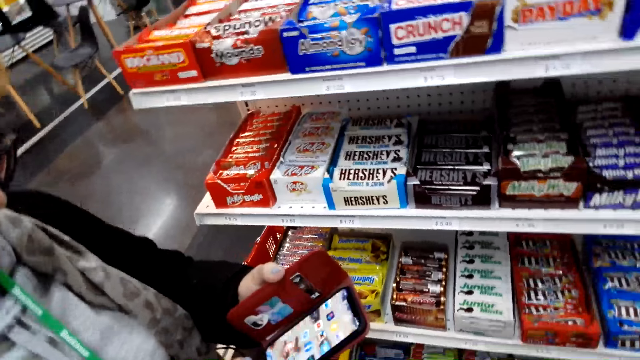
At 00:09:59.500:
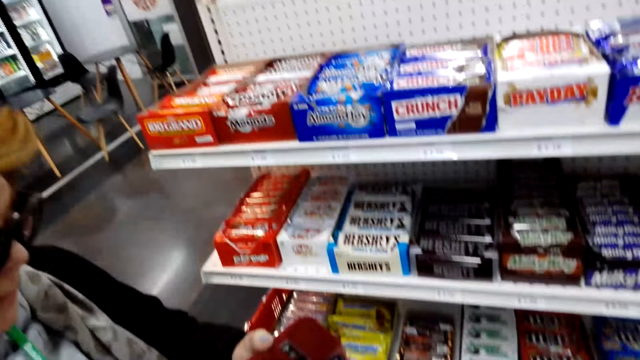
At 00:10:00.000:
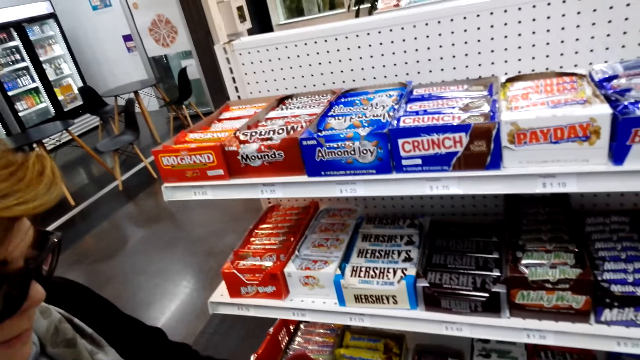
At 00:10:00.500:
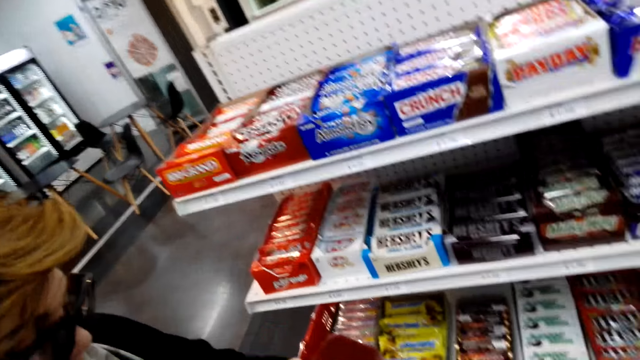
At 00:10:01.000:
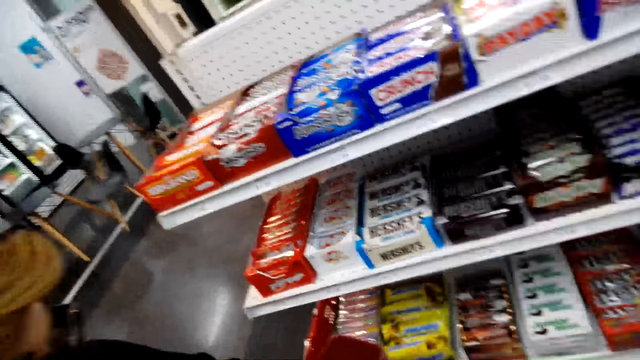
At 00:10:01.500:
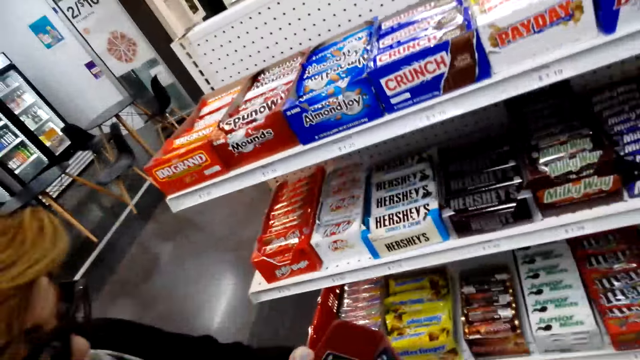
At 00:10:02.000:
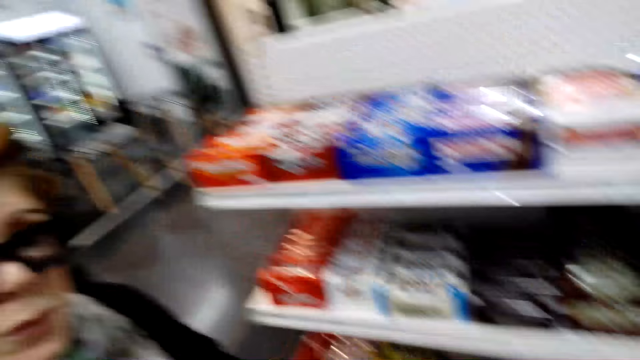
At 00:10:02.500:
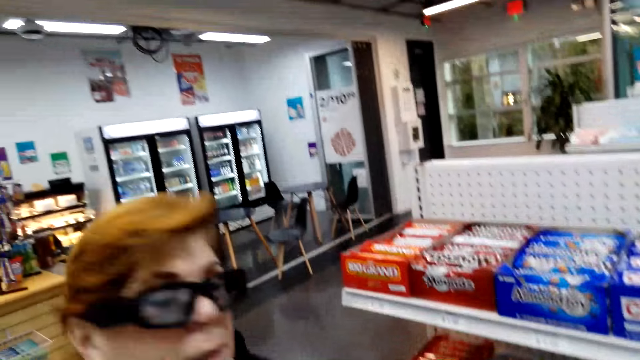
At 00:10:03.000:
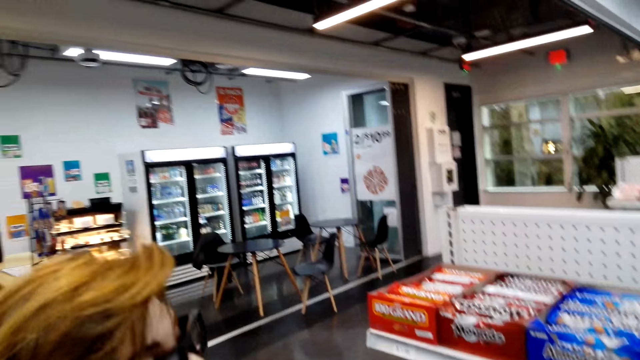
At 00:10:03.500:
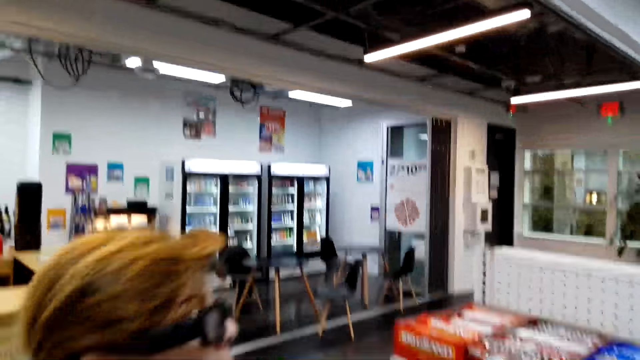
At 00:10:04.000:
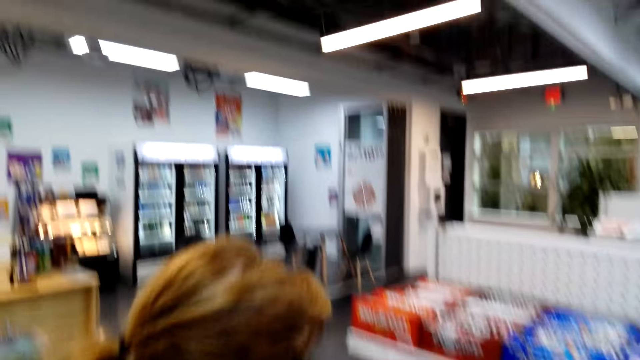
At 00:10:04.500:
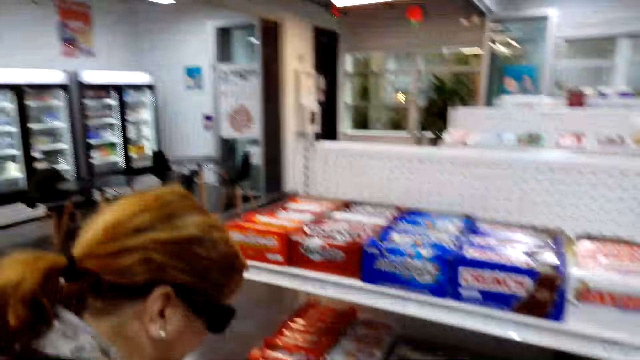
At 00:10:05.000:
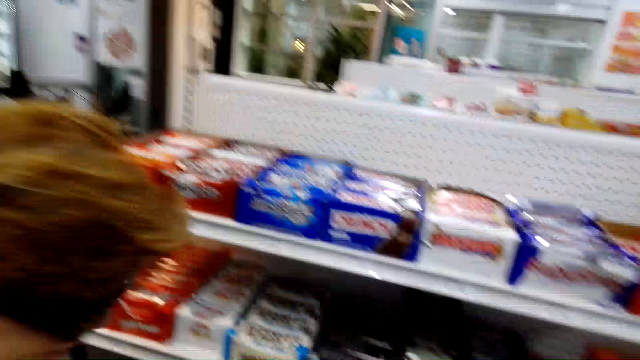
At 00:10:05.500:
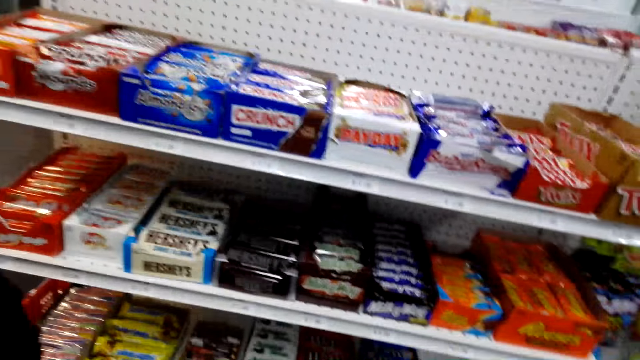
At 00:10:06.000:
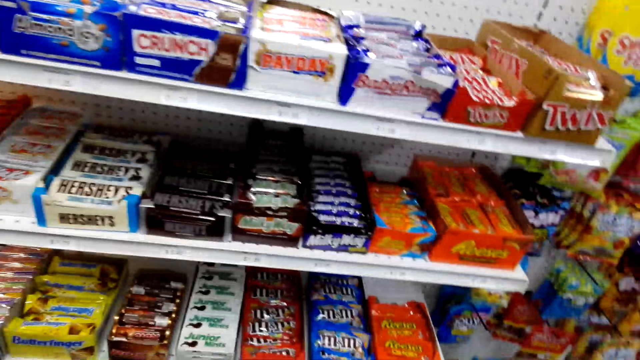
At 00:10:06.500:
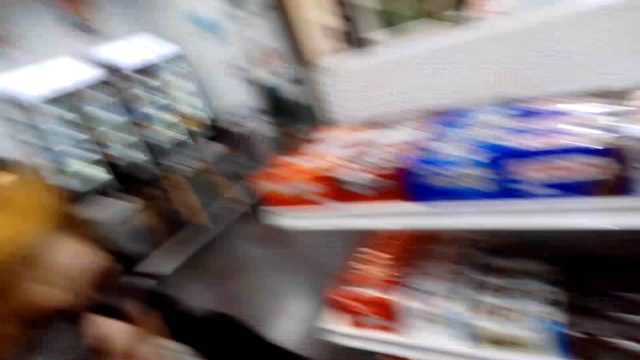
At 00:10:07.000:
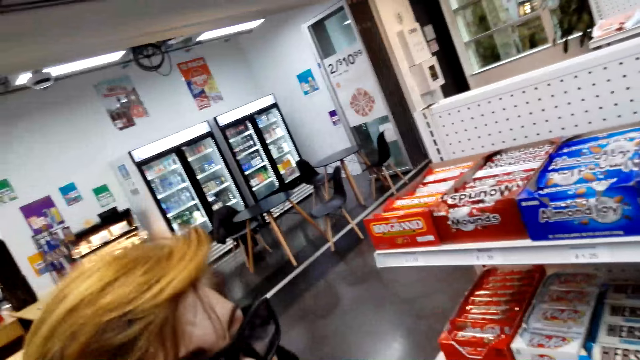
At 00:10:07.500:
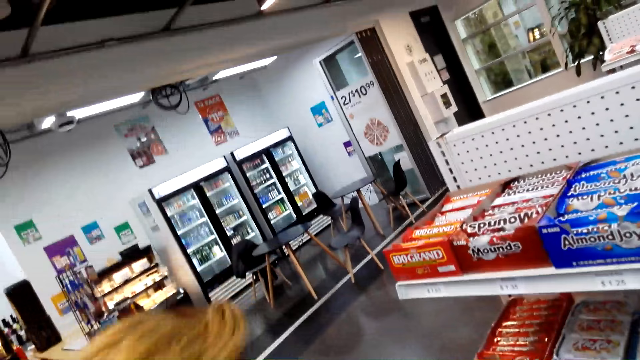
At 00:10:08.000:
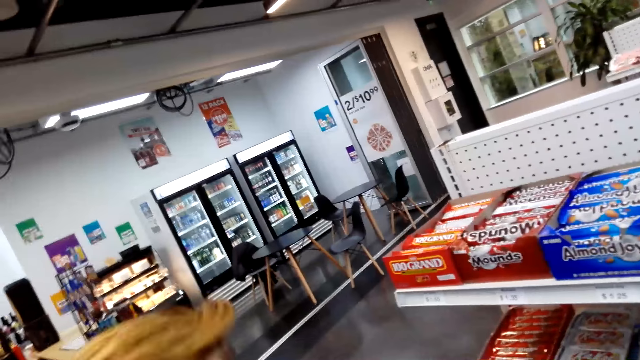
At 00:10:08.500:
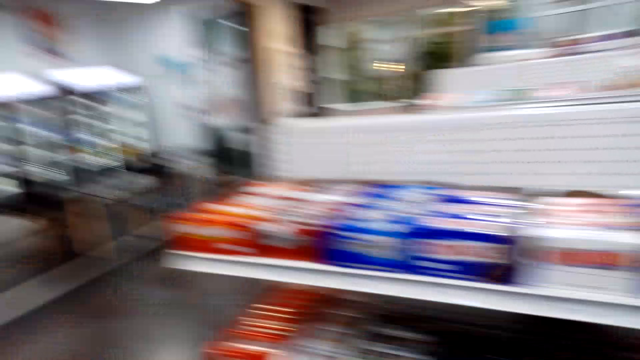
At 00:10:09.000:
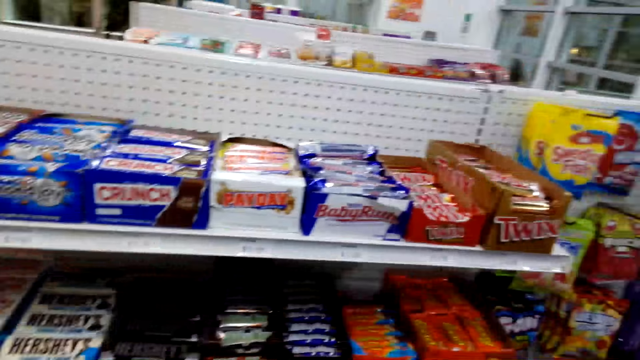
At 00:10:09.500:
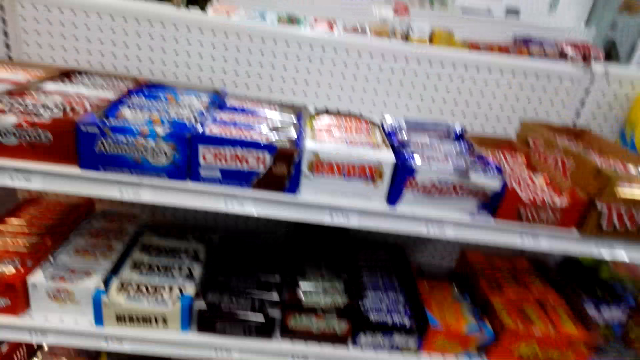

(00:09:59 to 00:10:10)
The camera wearer looks around.

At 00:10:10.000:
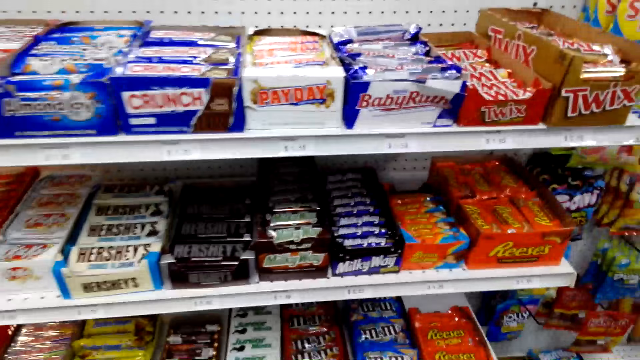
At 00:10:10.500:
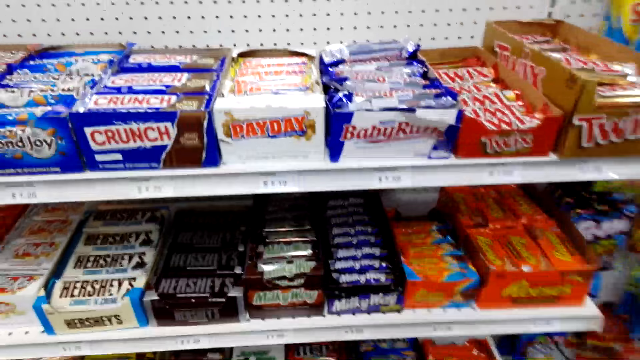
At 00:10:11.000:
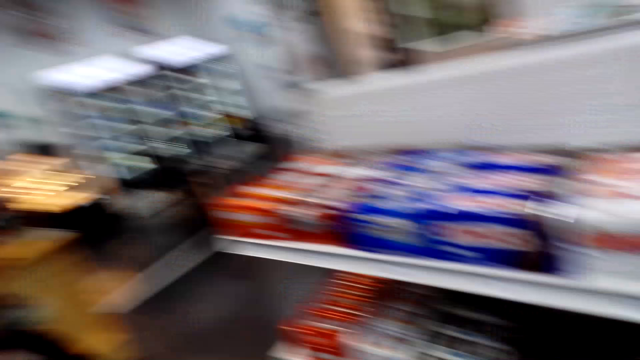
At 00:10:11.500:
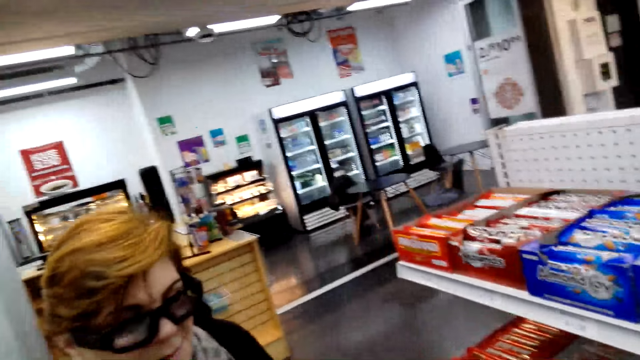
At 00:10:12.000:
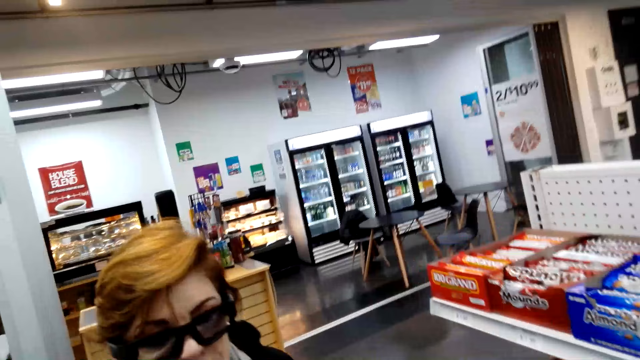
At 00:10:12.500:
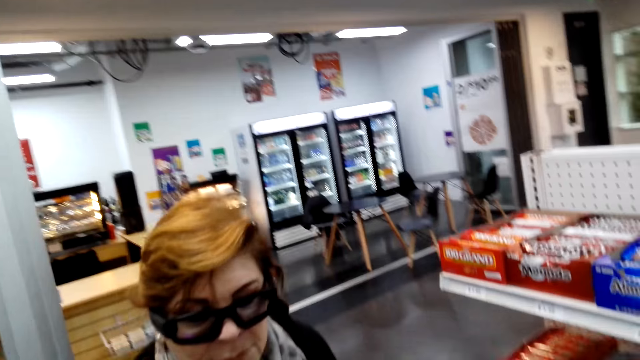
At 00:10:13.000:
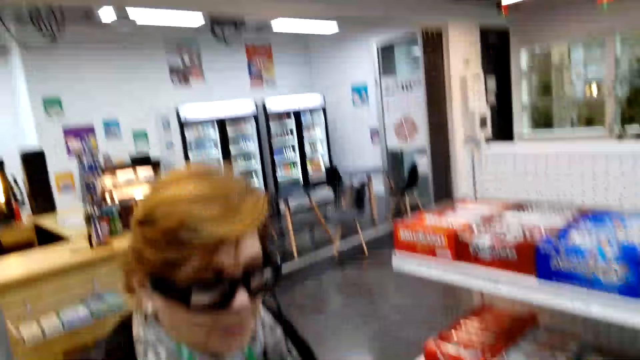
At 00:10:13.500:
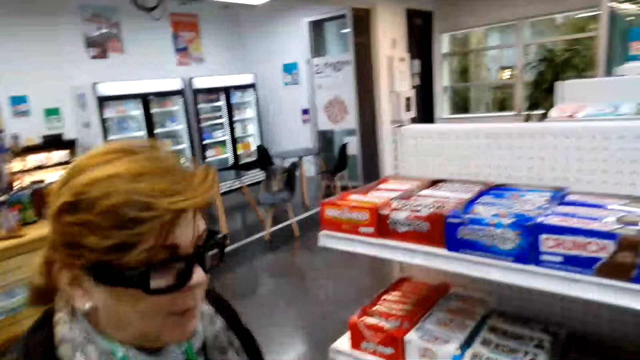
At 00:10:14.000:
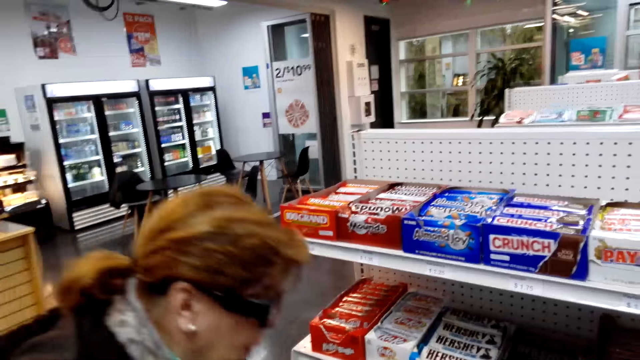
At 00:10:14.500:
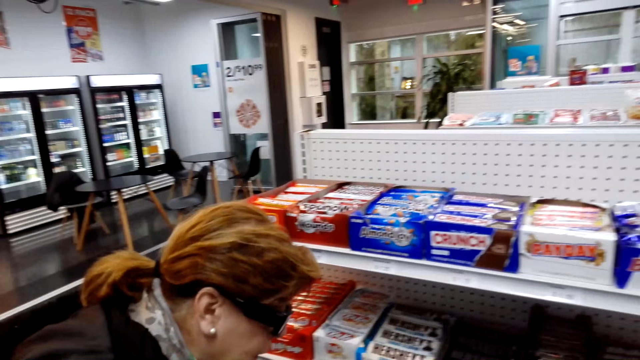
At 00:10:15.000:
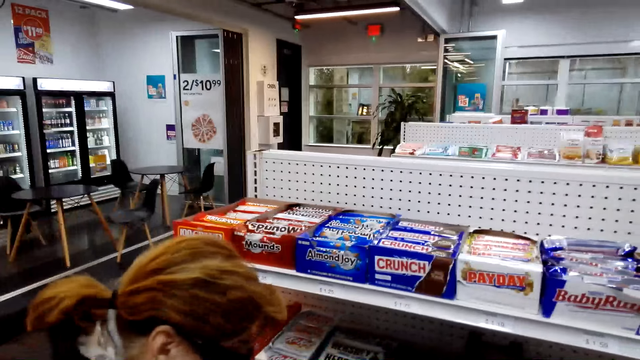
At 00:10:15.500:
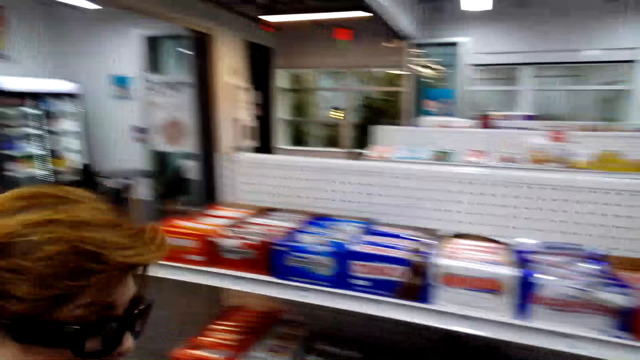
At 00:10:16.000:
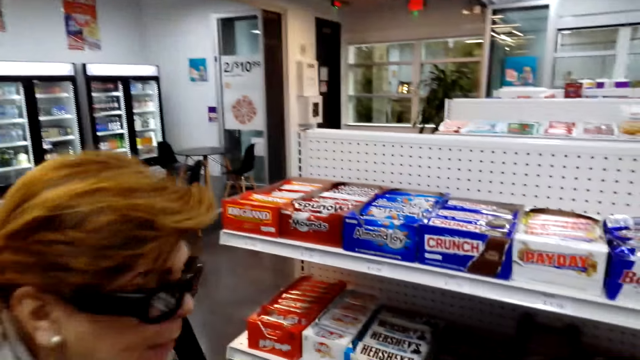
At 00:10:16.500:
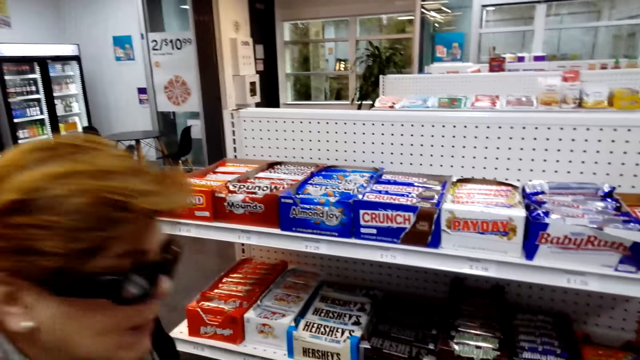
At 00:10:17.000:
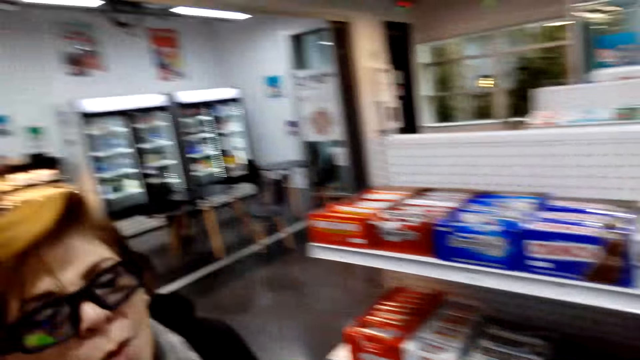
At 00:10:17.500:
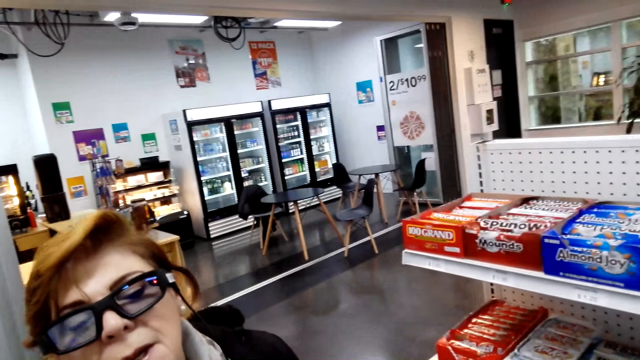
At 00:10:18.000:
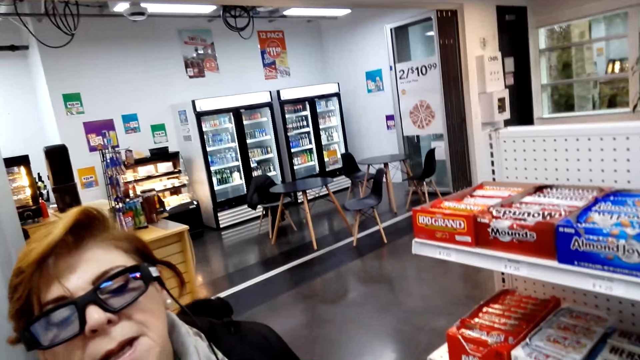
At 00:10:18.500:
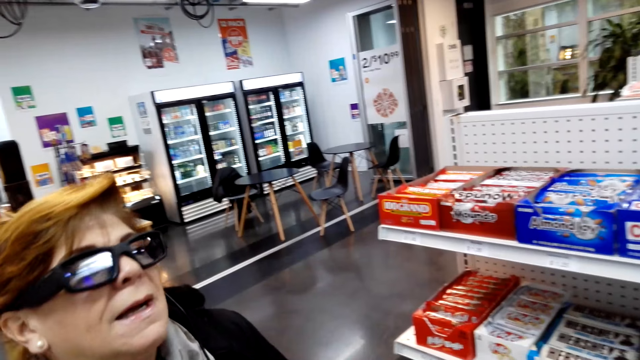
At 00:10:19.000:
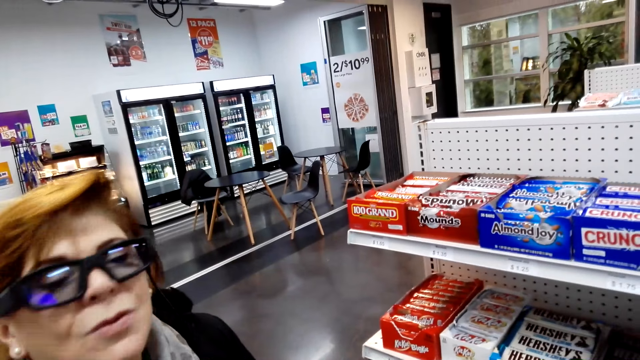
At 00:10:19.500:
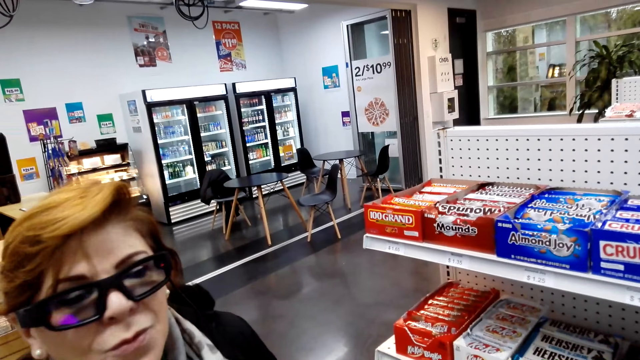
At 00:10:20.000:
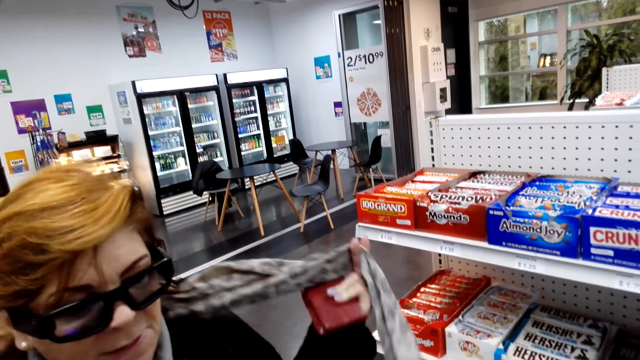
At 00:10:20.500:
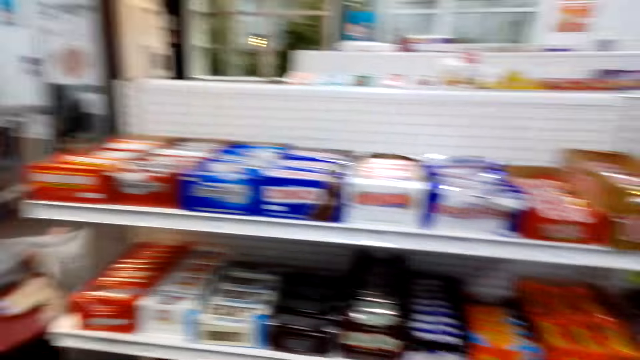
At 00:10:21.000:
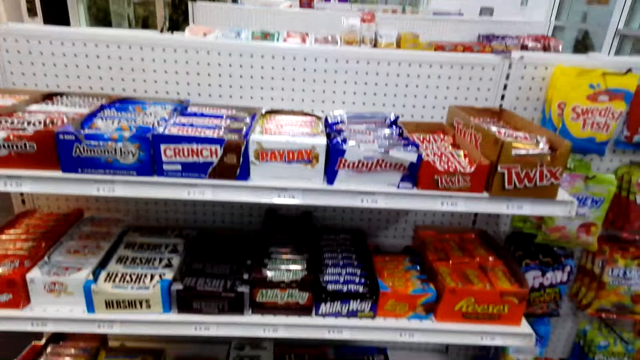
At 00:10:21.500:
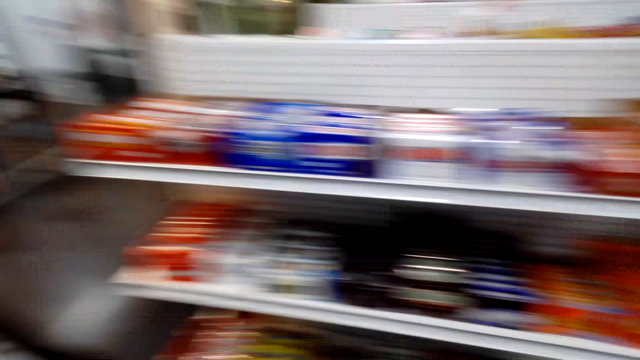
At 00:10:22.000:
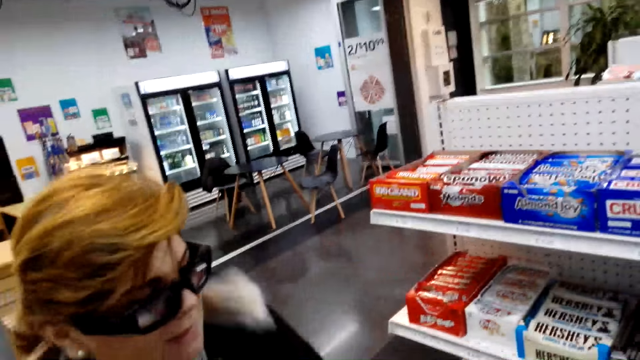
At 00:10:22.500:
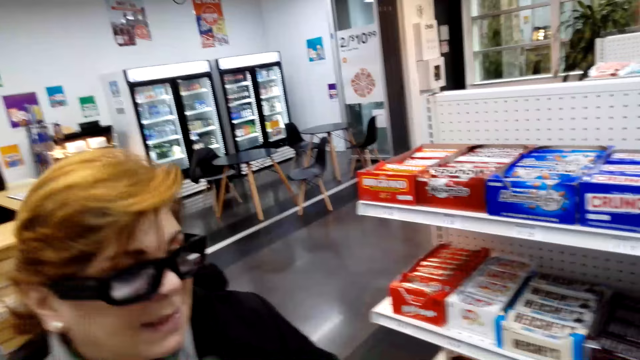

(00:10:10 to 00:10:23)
A woman talks to the camera wearer. The camera wearer looks at the shelf. They look at the woman.
